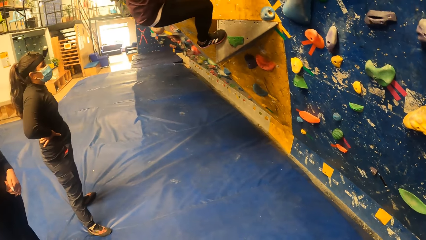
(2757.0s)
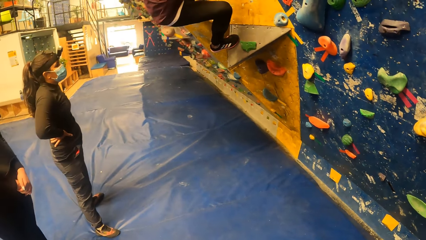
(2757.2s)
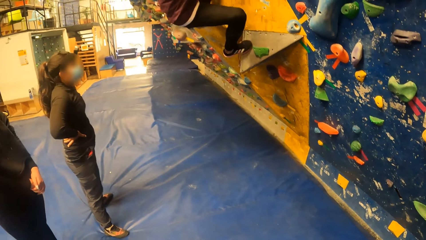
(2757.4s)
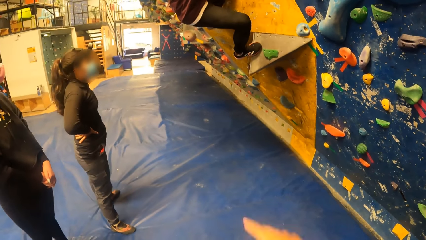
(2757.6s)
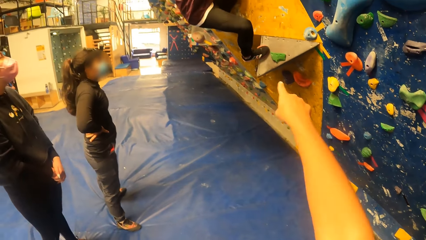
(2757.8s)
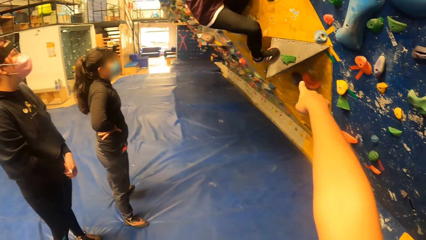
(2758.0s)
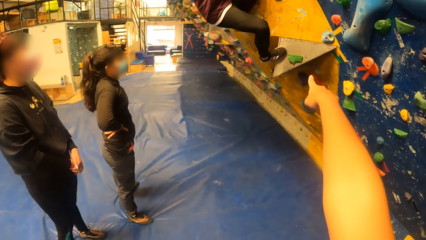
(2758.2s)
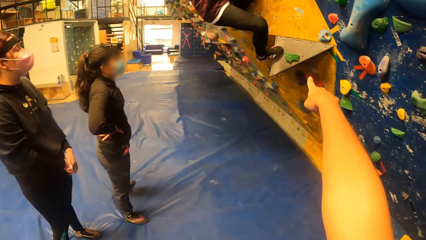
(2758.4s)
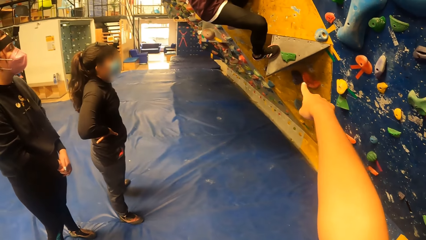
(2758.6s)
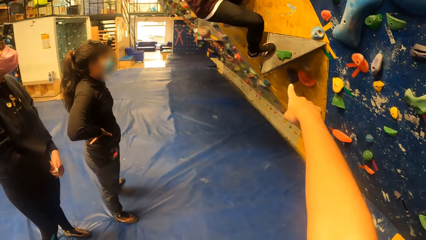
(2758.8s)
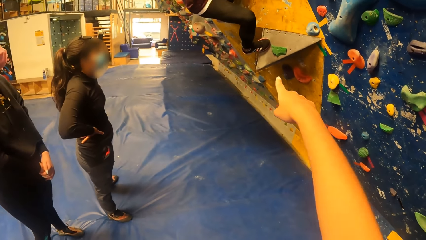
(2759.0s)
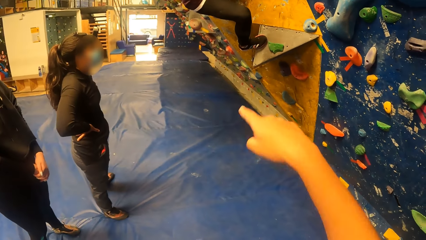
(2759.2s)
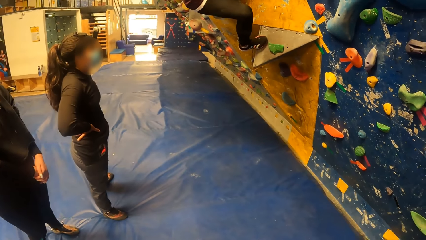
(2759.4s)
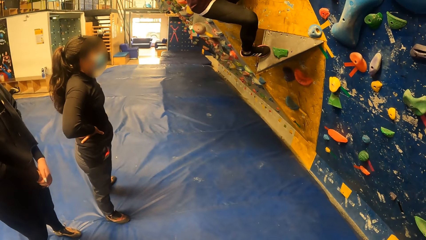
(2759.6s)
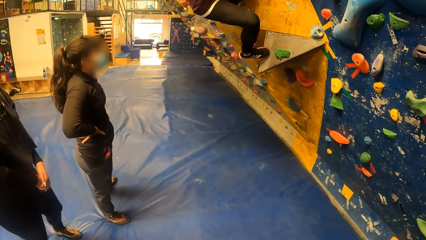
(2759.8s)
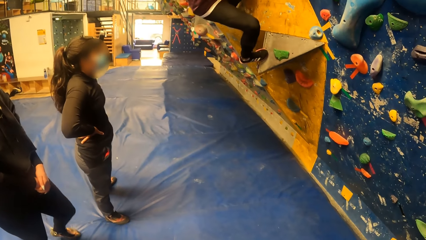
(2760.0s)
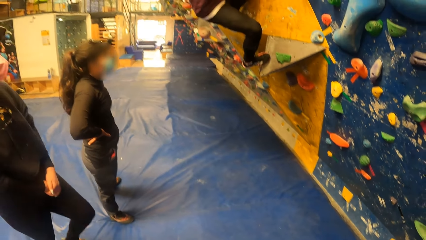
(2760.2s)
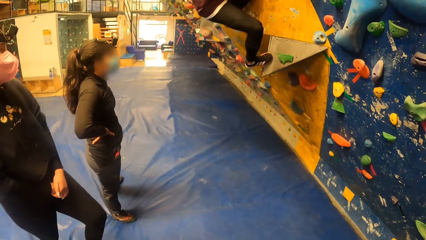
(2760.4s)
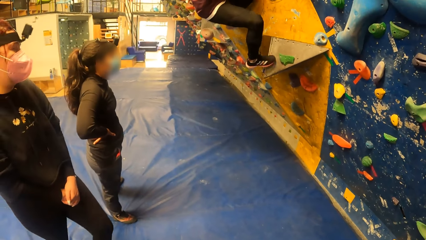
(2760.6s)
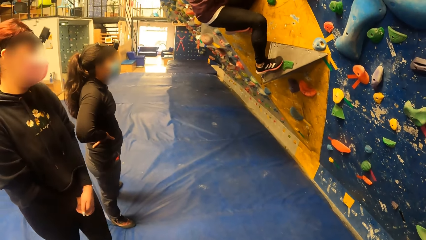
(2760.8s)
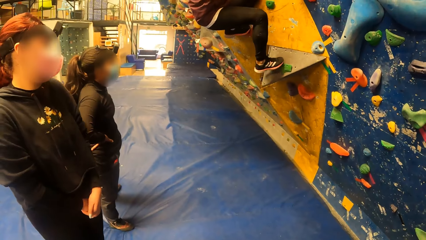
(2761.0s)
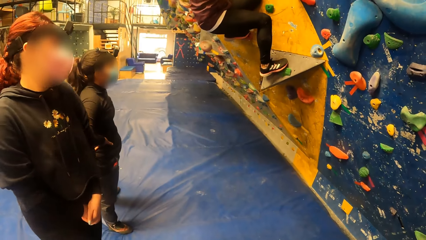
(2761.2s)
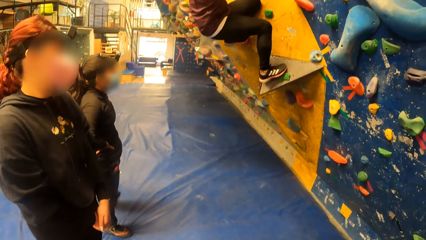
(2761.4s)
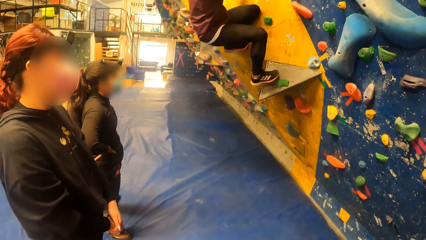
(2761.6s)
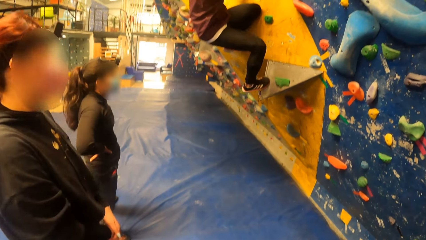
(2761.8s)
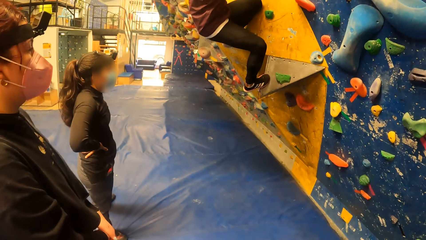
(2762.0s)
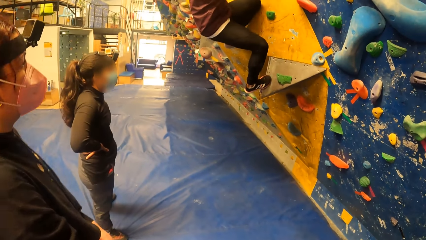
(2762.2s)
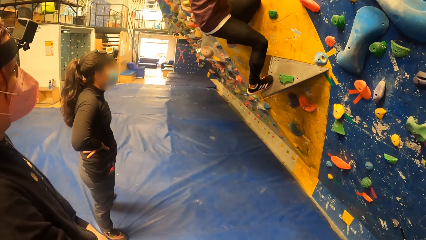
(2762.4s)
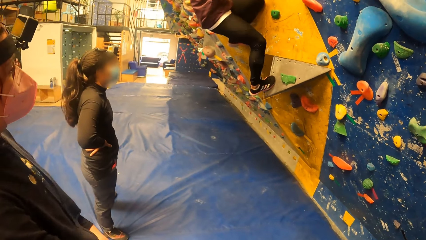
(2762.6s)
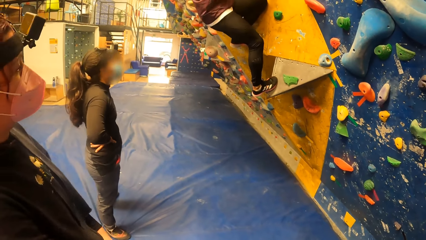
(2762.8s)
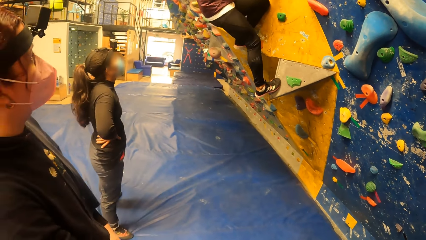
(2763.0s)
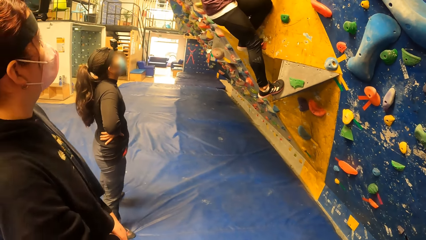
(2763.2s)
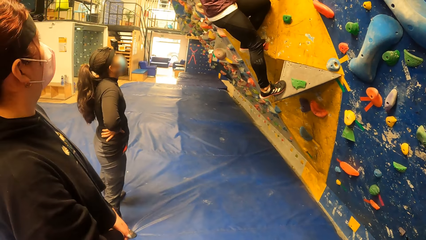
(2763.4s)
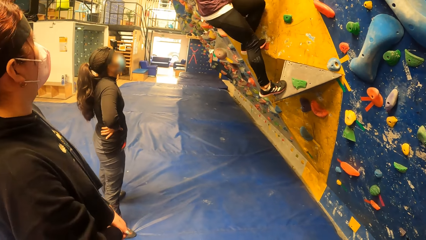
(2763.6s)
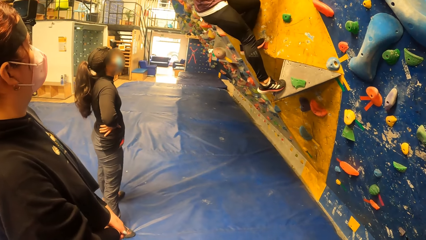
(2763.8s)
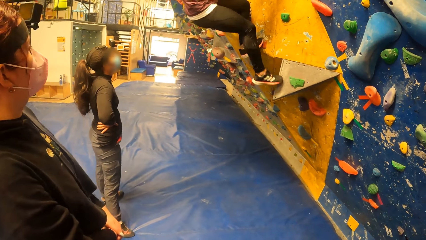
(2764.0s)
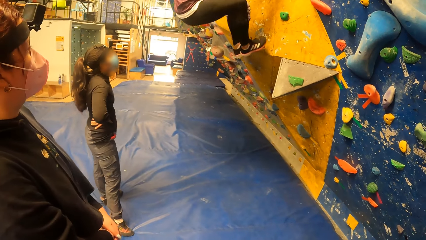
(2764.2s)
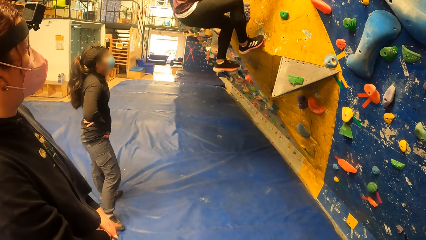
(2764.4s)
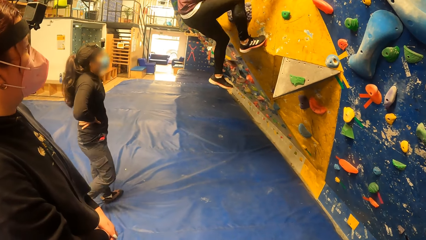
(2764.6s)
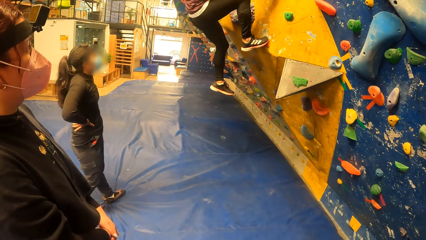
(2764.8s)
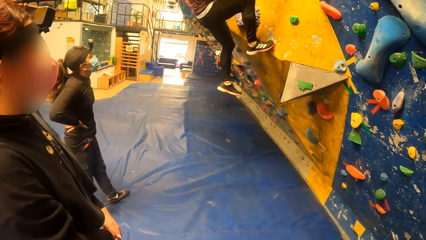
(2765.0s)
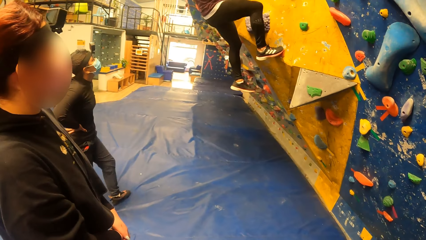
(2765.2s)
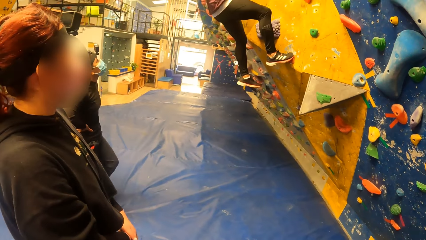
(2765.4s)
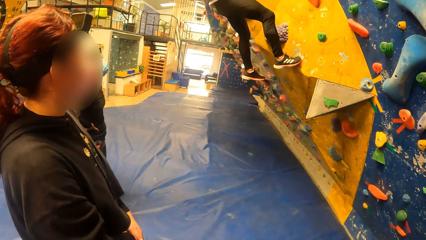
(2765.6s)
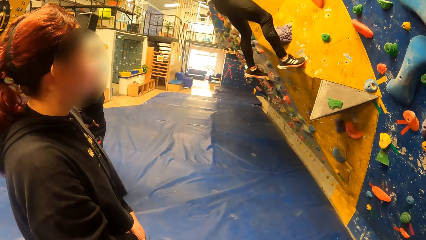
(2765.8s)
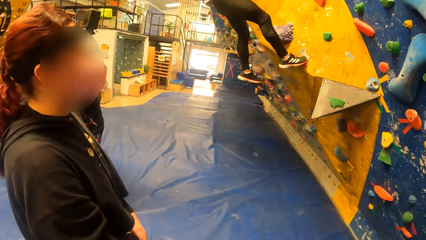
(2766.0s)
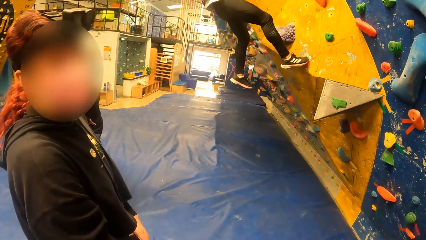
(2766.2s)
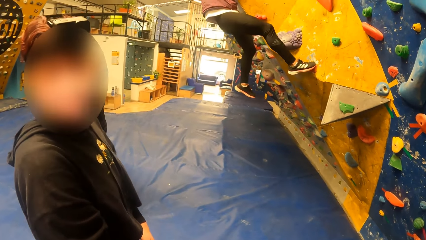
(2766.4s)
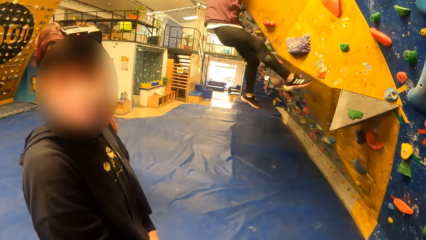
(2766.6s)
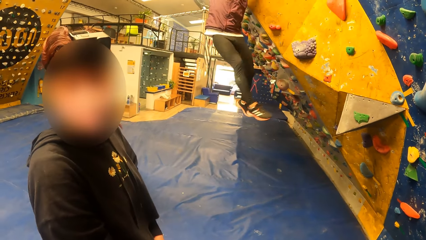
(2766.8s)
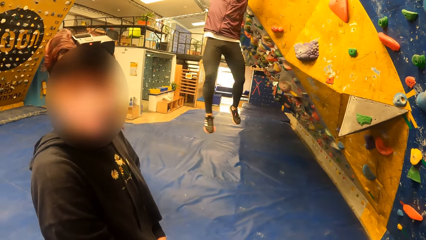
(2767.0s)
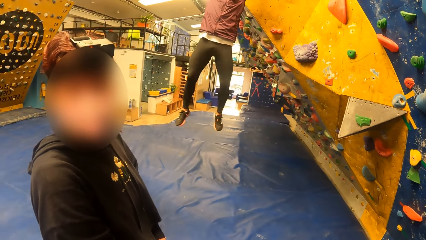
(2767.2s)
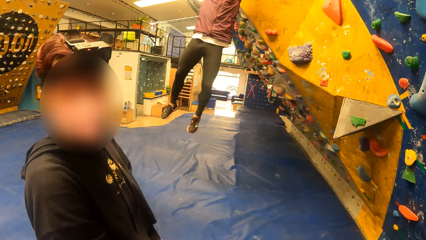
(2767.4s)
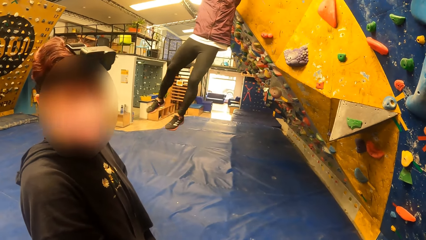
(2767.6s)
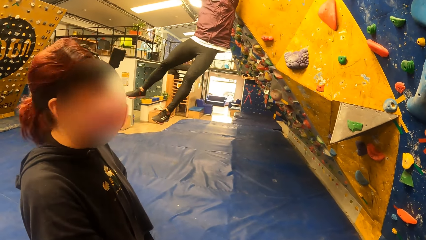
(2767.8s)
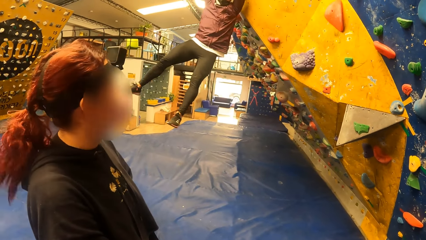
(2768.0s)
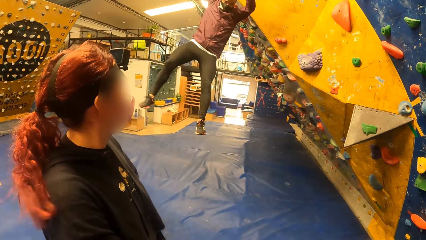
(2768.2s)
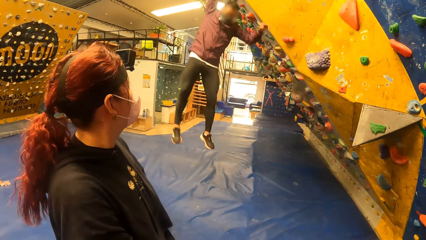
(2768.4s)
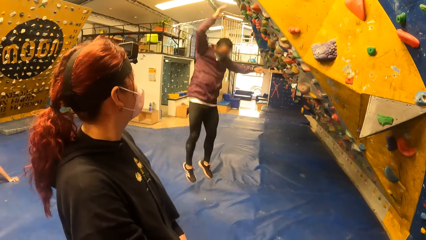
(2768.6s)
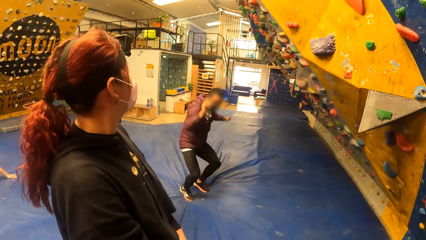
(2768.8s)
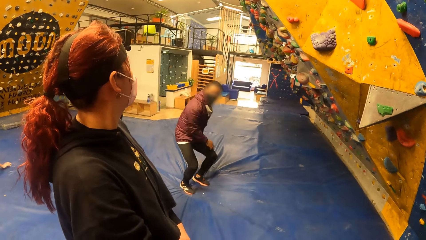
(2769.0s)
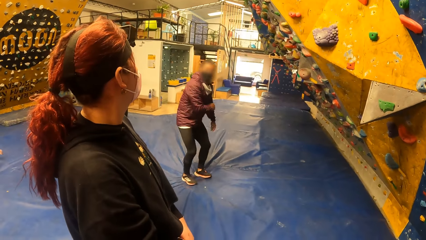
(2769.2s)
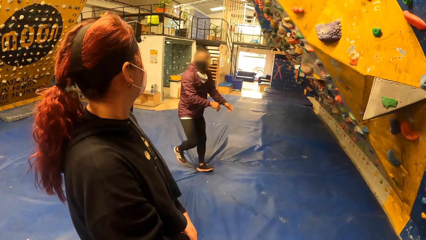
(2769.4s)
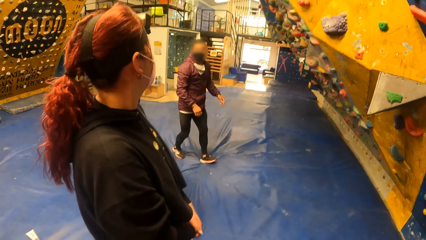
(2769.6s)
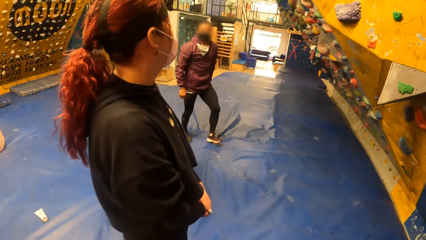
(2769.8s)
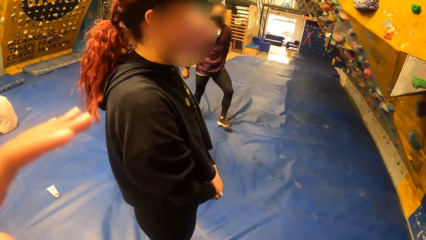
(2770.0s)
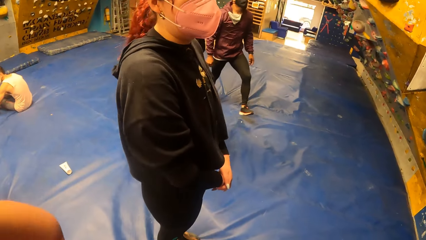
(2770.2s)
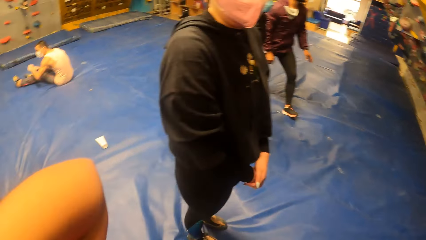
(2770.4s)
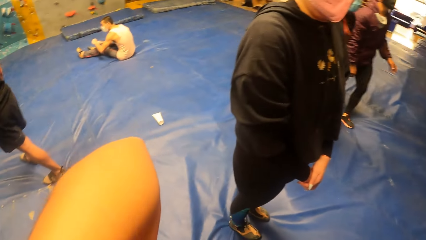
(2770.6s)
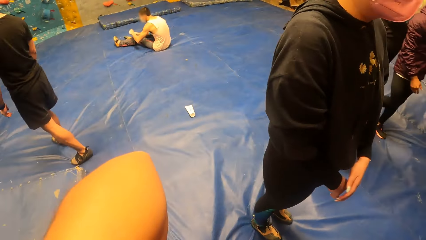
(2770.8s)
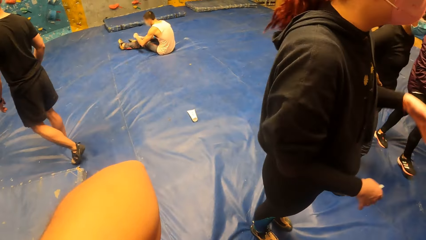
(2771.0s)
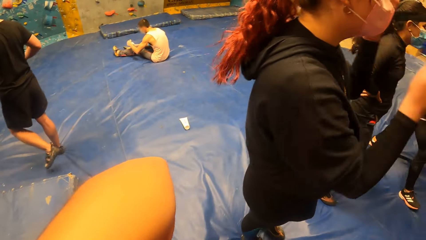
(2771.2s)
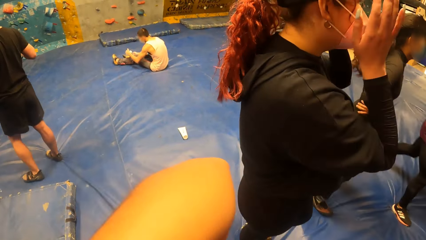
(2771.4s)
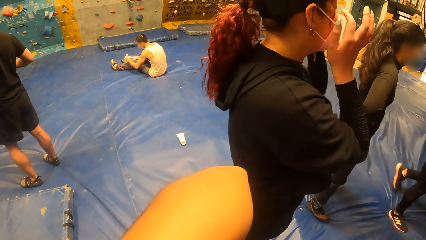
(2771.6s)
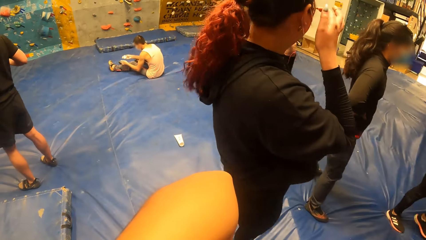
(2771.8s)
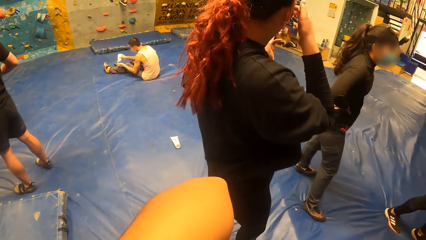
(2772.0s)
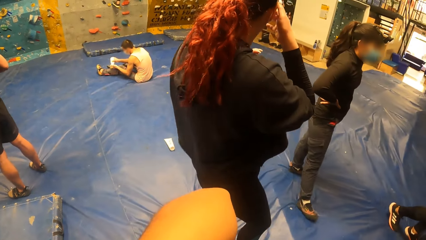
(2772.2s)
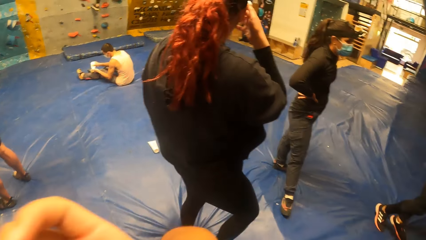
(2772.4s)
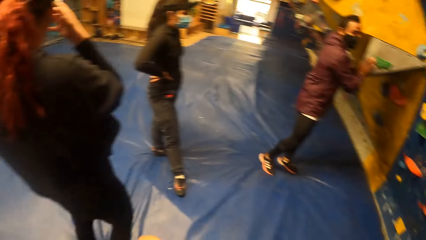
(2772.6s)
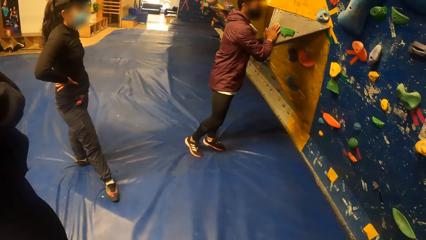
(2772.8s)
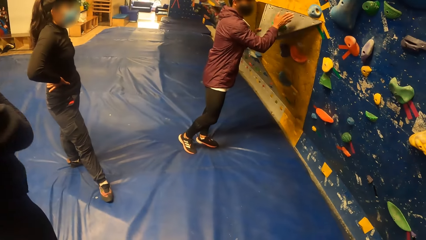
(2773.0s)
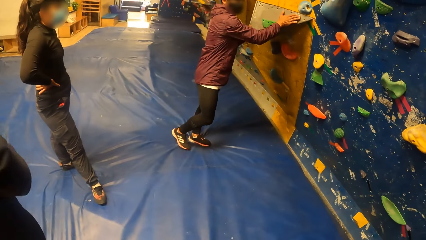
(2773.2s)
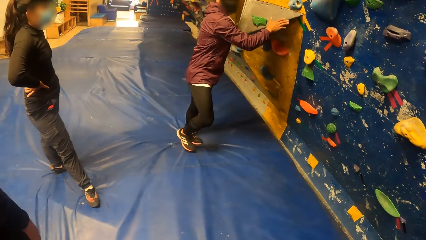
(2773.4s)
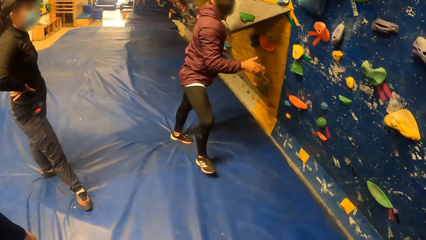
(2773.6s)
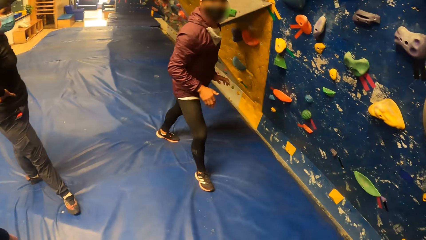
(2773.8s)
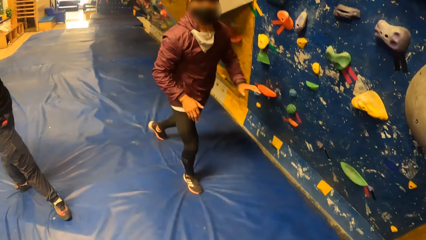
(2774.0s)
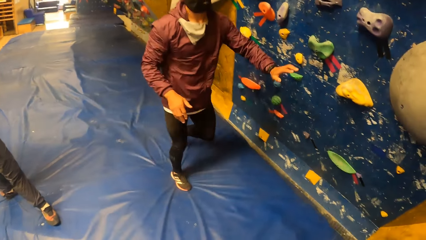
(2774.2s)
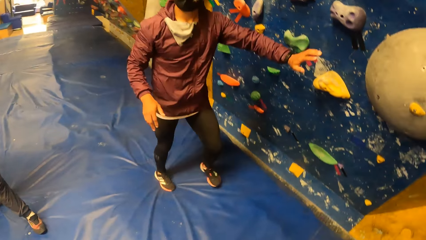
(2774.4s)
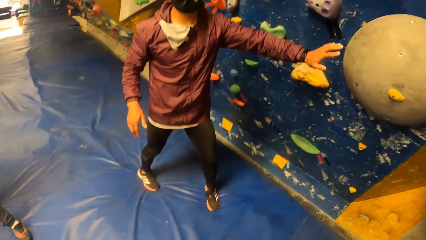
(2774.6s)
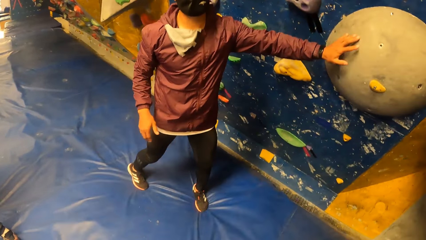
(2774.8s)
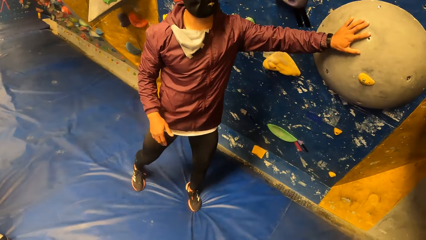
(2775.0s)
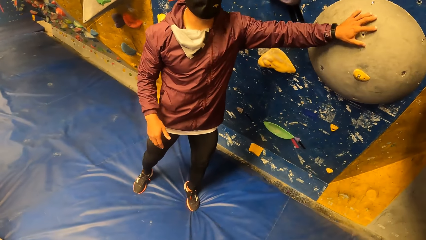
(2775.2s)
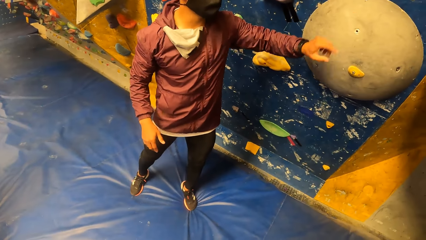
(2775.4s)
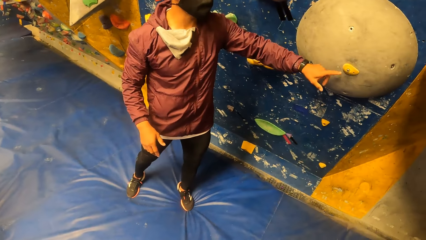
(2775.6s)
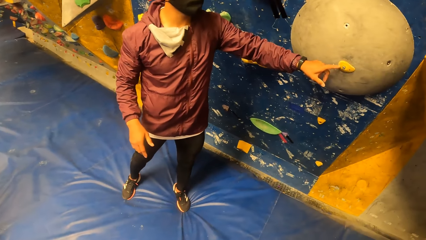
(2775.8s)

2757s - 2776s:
The camera wearer points the finger. The man comes down from the bouldering wall. The camera wearer raises a hand up.
